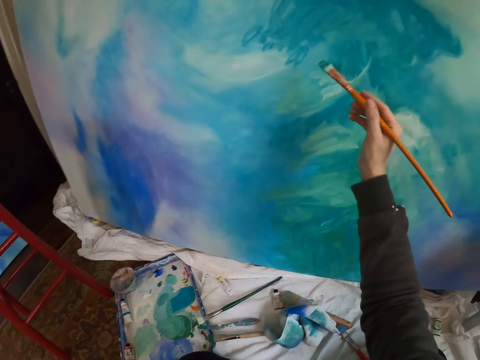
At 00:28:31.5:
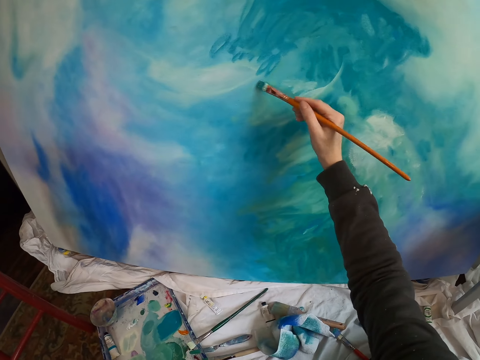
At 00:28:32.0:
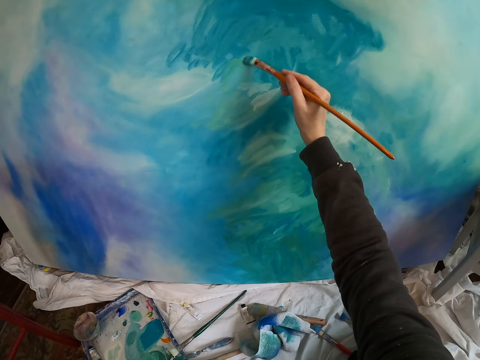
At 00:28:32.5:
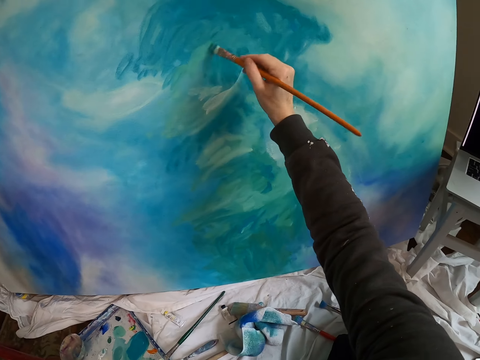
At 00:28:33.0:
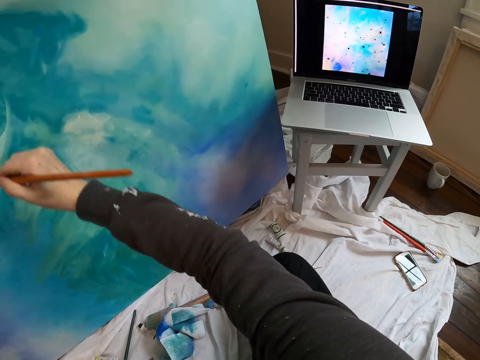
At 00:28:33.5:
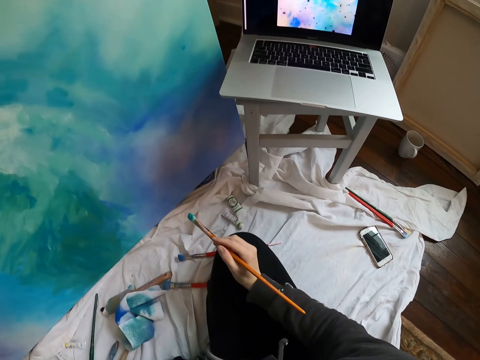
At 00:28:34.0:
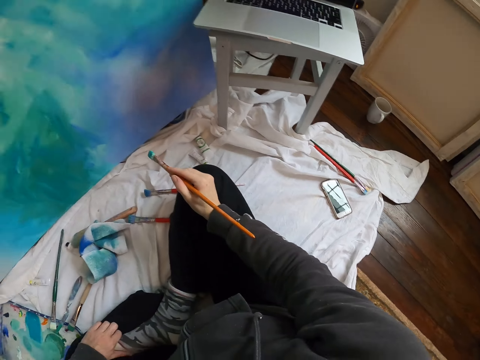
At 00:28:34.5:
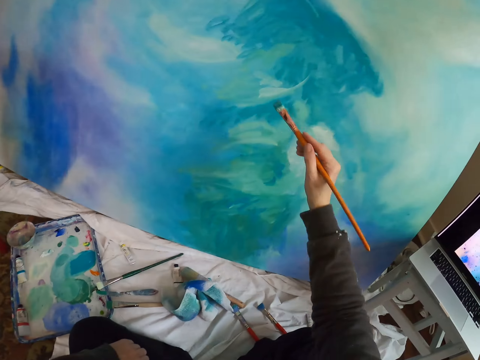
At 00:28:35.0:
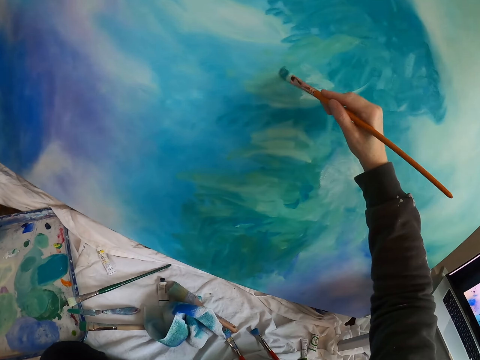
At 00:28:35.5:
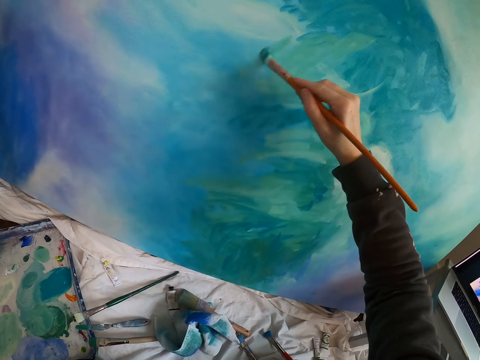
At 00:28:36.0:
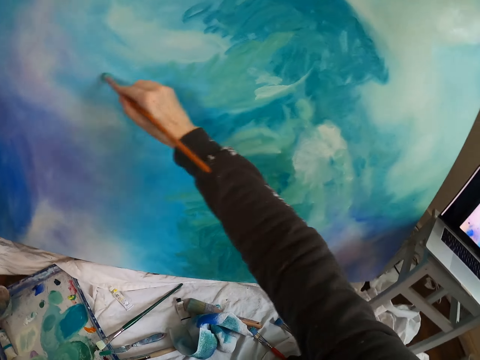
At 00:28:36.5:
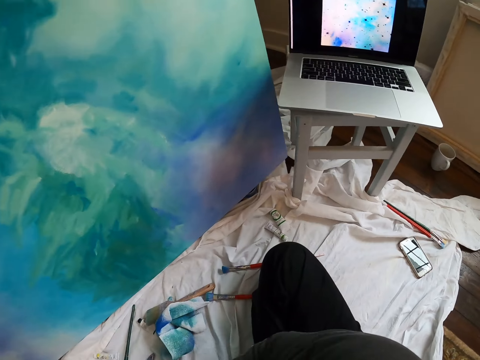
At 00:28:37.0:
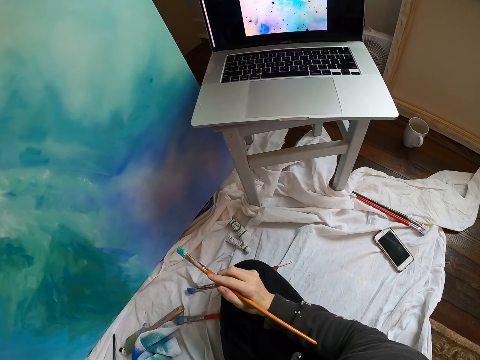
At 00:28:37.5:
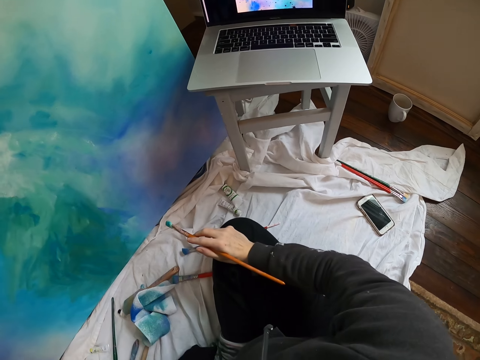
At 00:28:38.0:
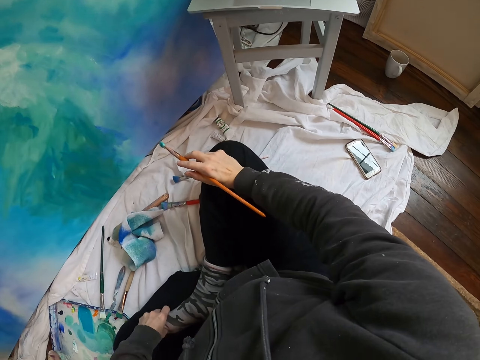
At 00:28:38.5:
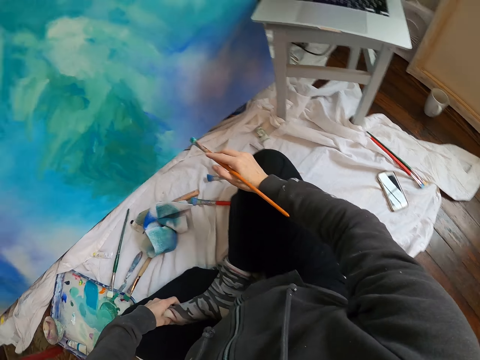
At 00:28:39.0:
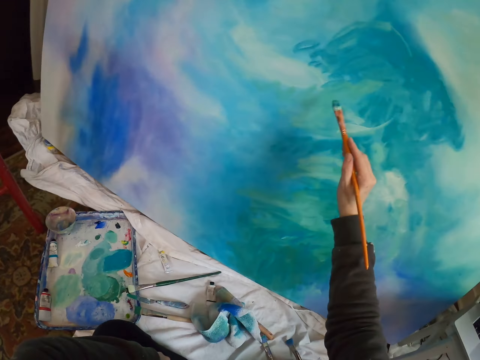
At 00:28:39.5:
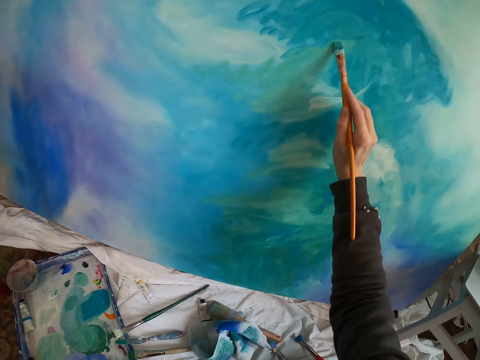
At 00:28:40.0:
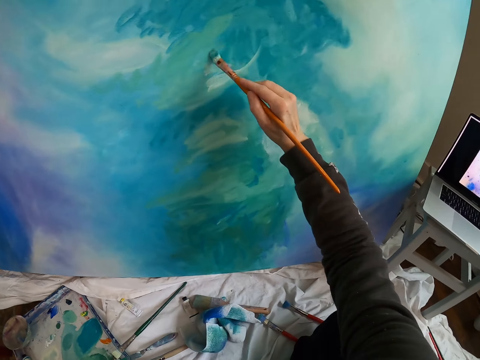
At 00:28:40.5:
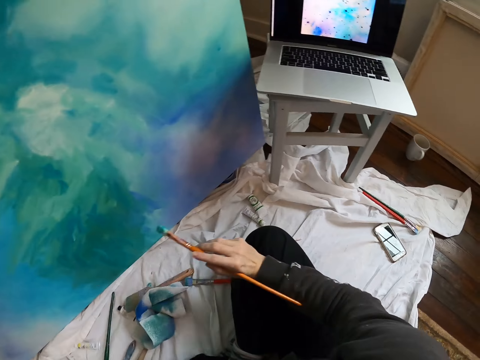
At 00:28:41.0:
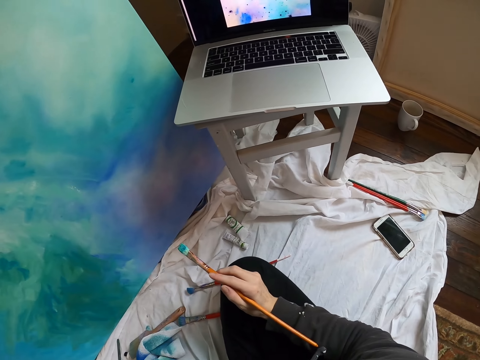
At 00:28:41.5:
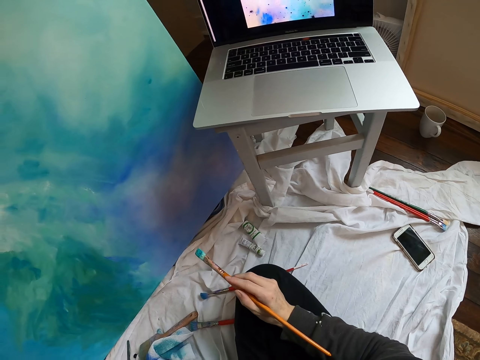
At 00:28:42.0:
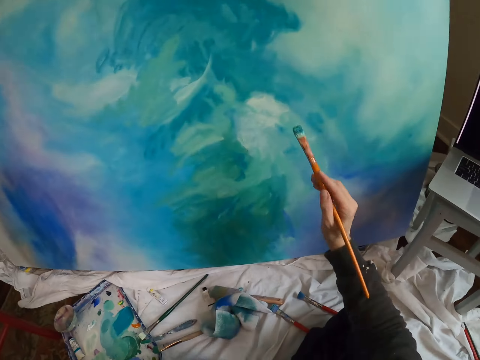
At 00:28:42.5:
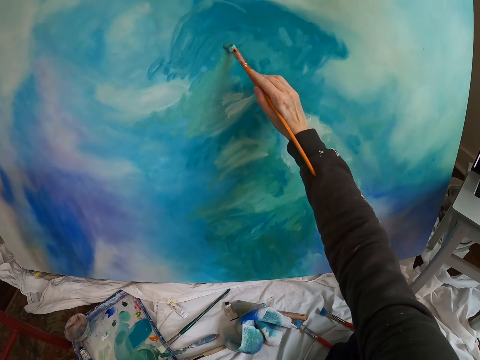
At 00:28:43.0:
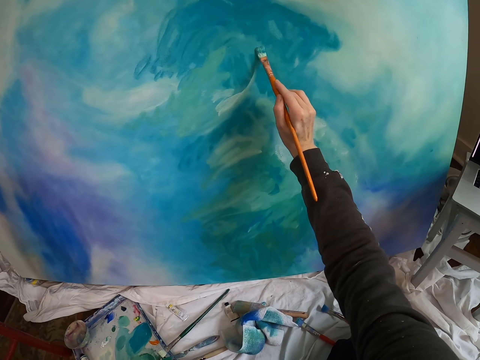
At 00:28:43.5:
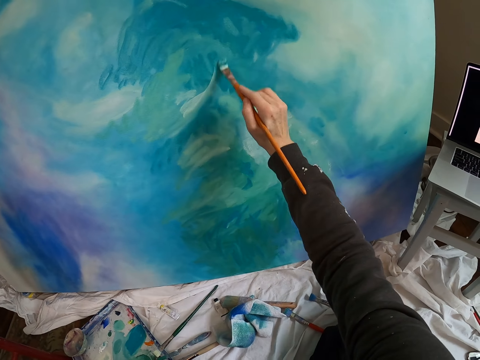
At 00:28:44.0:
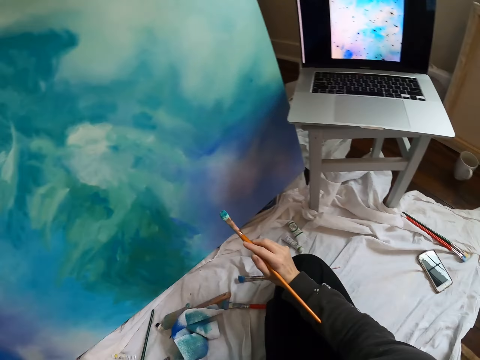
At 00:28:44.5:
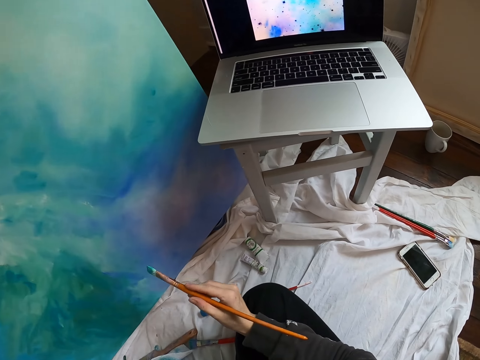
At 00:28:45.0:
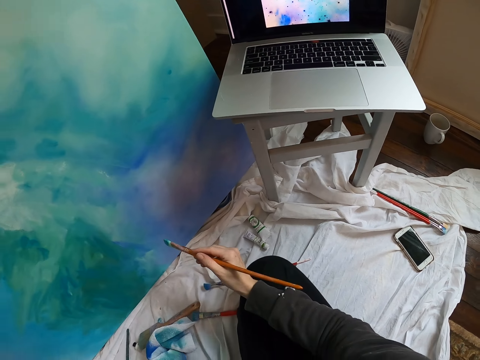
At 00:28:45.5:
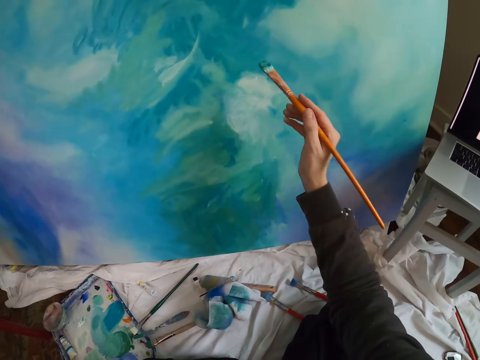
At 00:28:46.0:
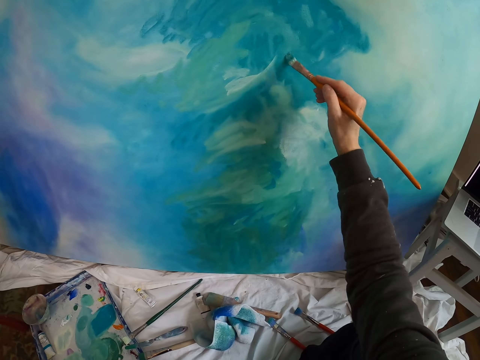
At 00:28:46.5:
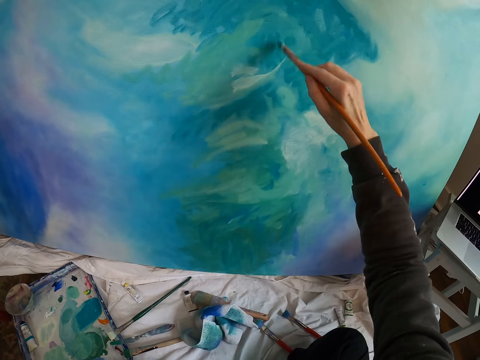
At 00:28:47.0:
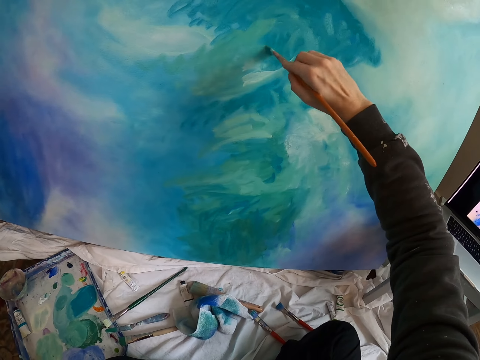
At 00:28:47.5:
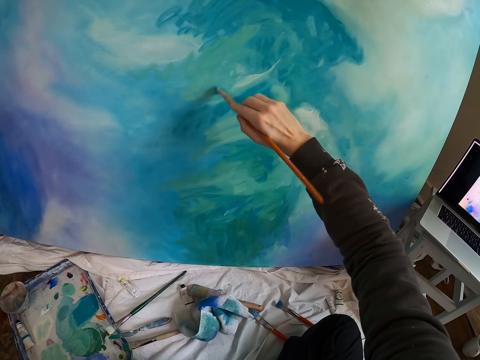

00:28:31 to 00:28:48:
The camera wearer lifts the pen brush. They paint the board with the pen brush. They move the right hand. They look at the laptop. They lift the pen brush. They paint the board with the pen brush. They look at the laptop. They lift the pen brush. They paint the board with the pen brush. They move the pen brush. They look at the laptop. They lift the pen brush. They paint the board with the pen brush. They move the right hand. They look at the laptop. They lift the pen brush. They paint the board with the pen brush.

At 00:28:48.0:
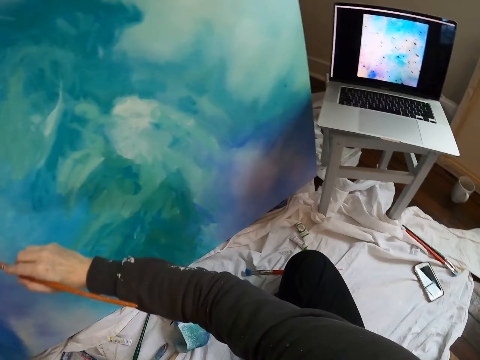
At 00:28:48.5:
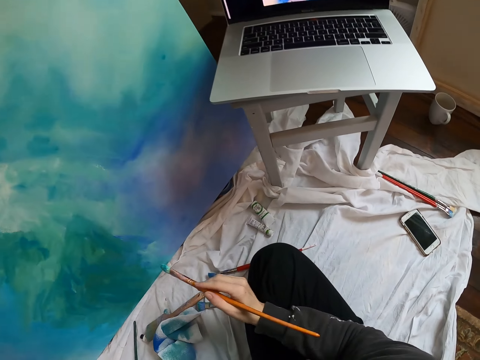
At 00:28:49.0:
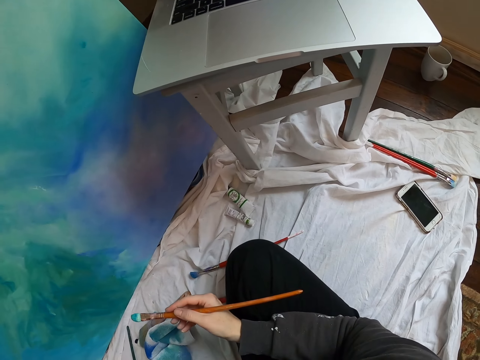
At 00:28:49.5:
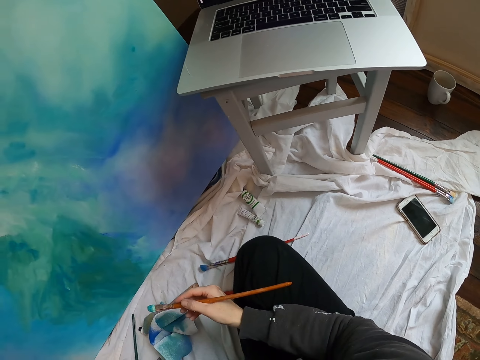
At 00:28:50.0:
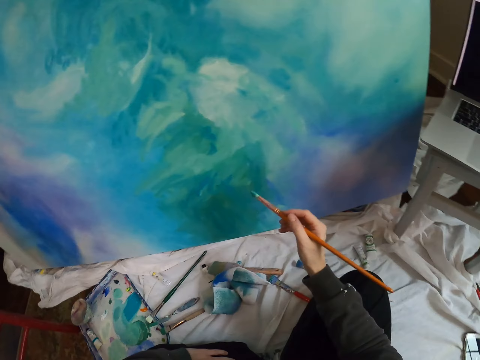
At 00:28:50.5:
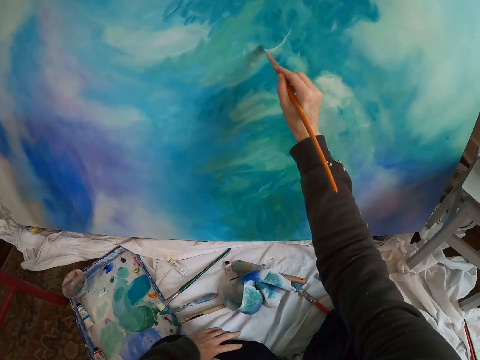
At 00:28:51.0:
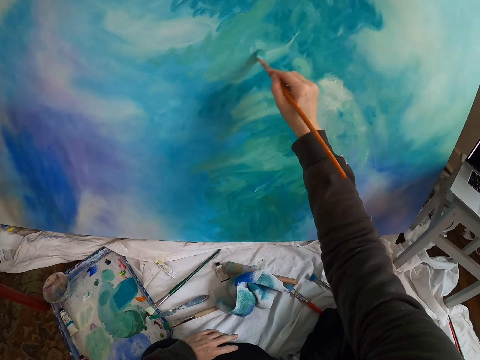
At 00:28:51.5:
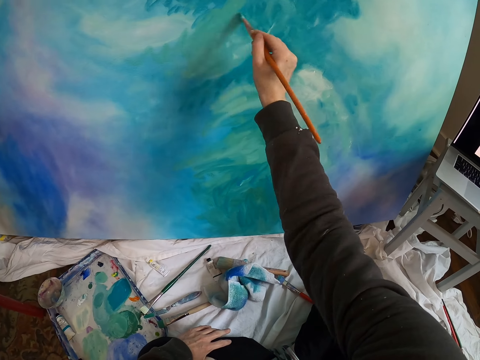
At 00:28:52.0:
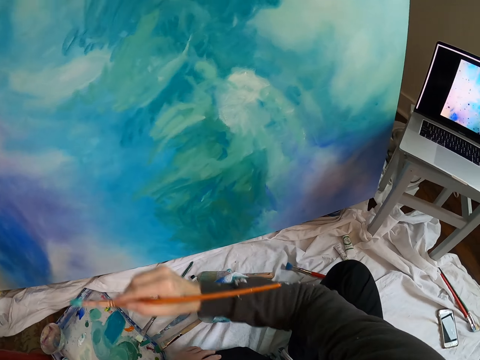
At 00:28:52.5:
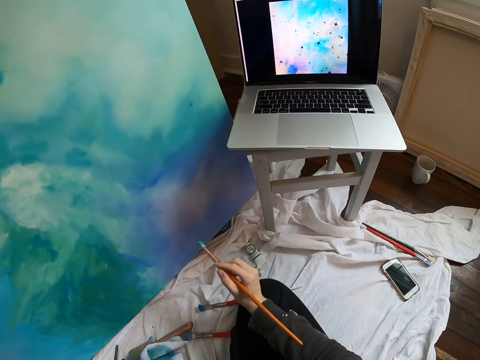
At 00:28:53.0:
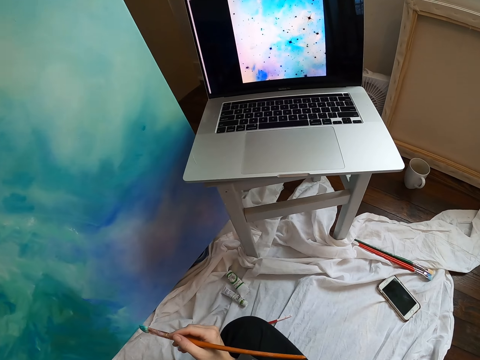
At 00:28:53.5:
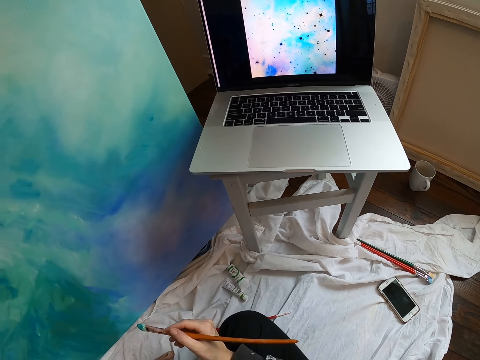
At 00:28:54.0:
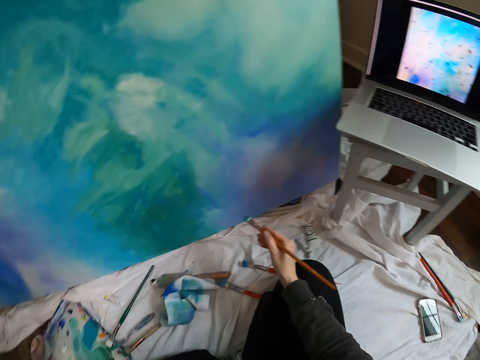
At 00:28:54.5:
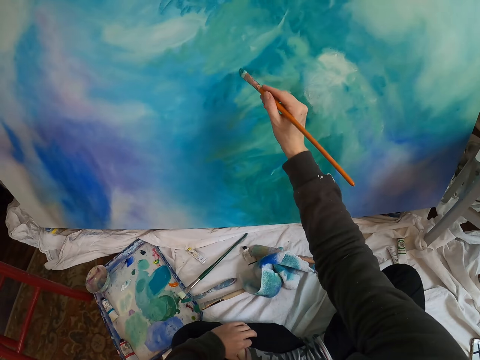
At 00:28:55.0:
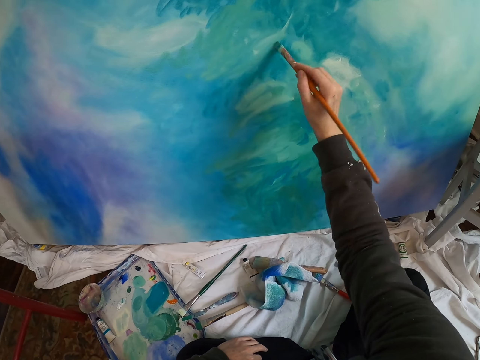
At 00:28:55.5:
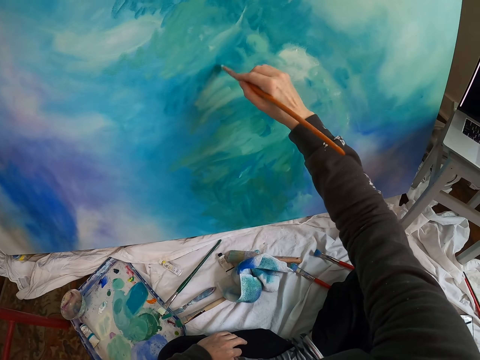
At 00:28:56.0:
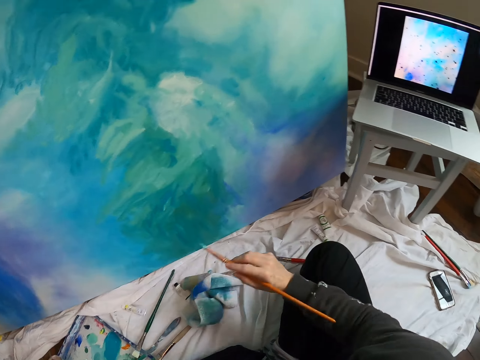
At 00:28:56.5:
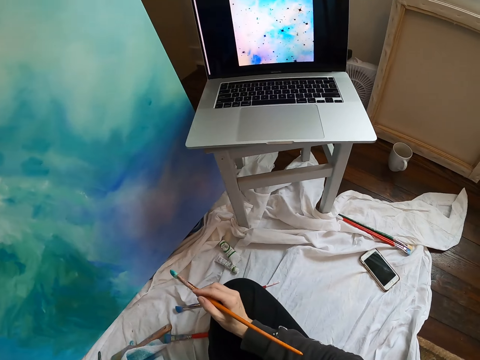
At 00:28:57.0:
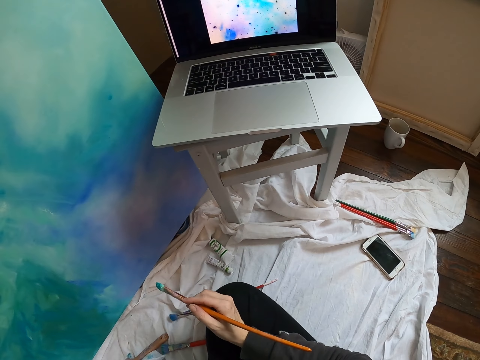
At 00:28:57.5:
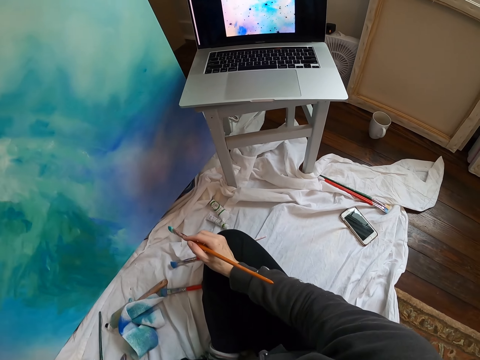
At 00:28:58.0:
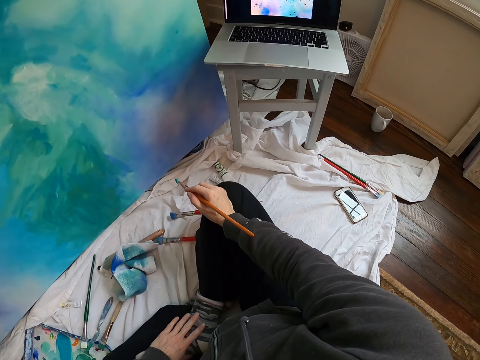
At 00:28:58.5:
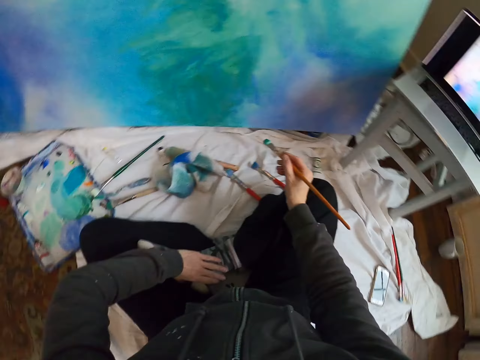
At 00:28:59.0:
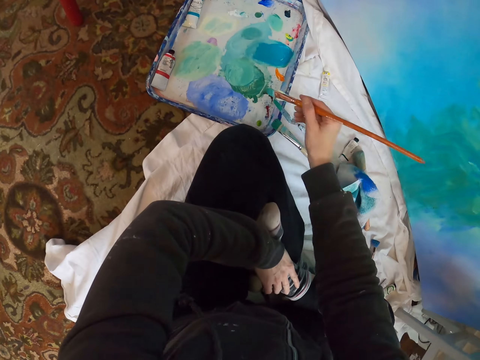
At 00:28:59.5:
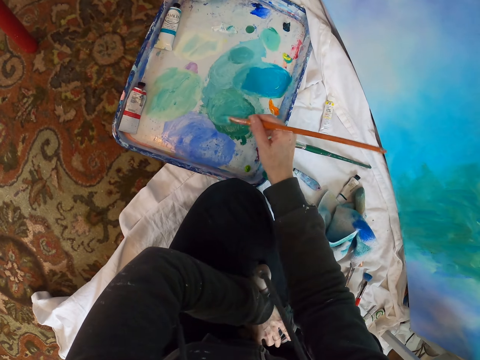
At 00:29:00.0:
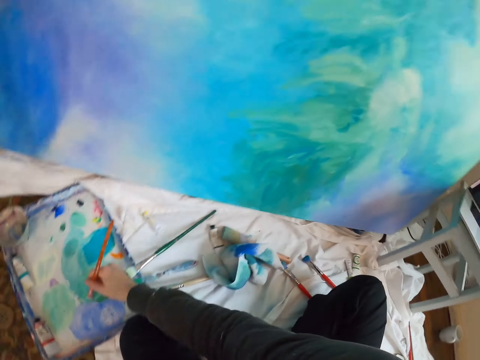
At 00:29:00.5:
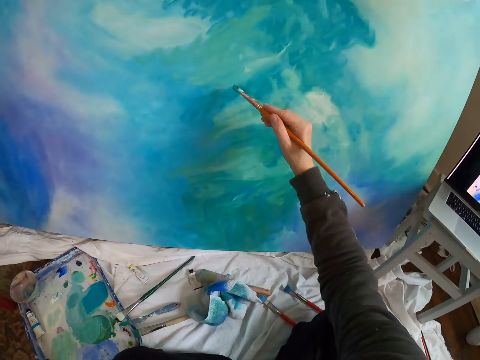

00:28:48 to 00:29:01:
The camera wearer looks at the laptop. They lift the pen brush. They paint the board with the pen brush. They move the right hand. They look at the laptop. They lift the pen brush. They paint the board with the pen brush. They move the right hand. They look at the laptop. They move the pen brush. They rub the pen brush on the paint. They lift the pen brush.
